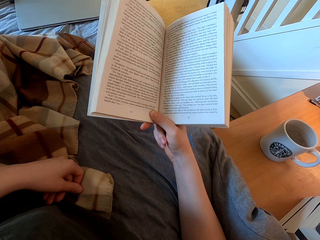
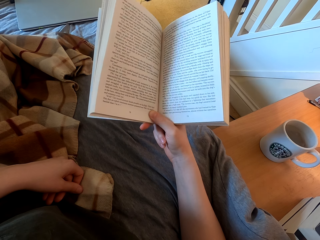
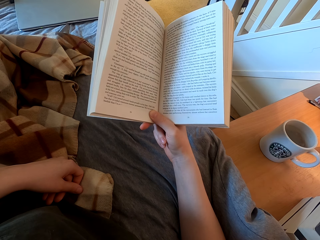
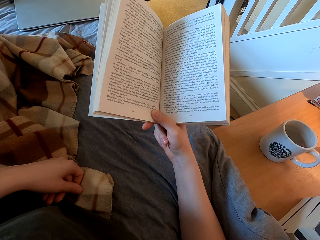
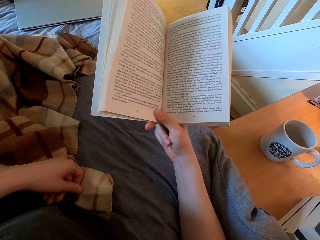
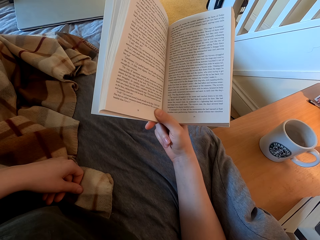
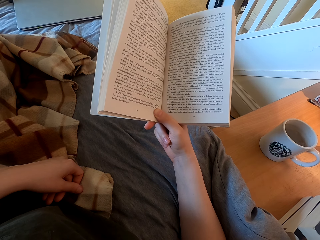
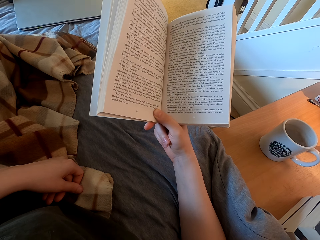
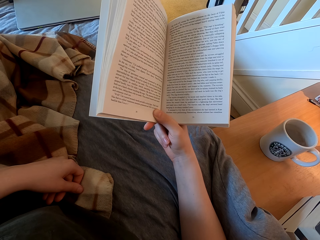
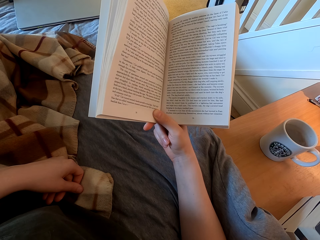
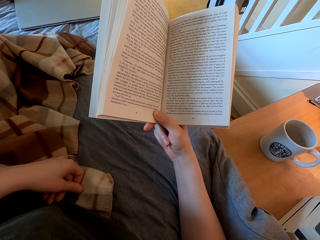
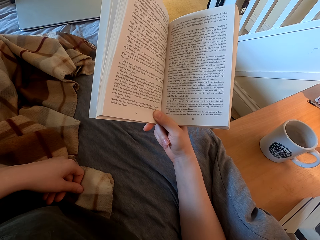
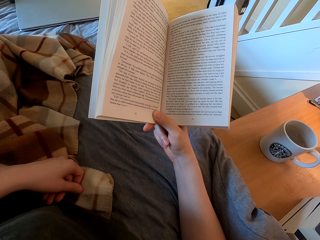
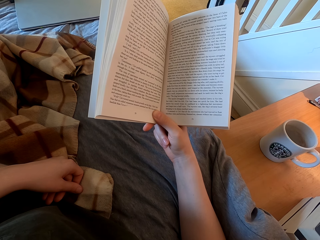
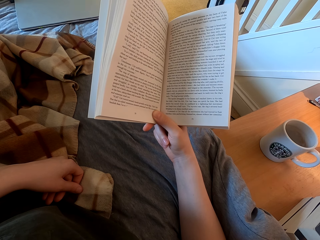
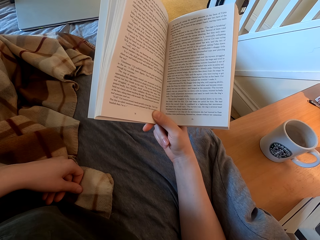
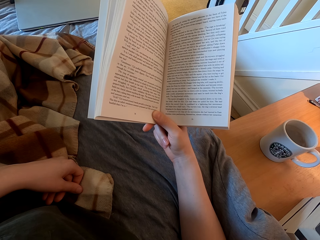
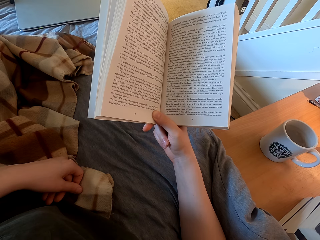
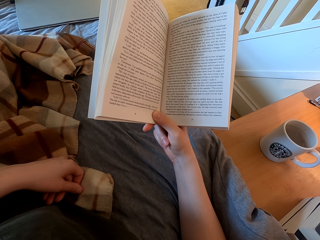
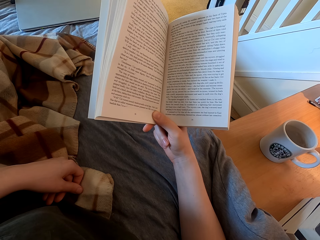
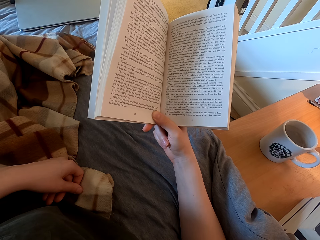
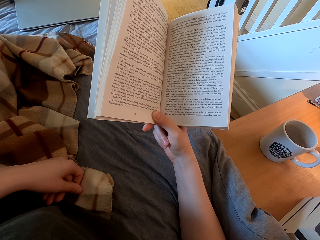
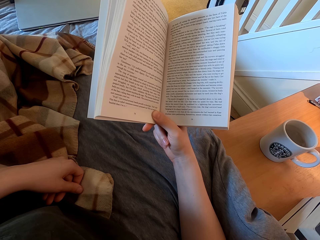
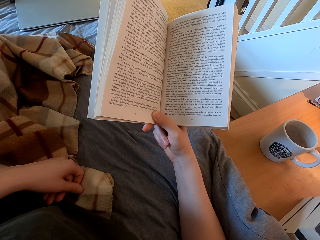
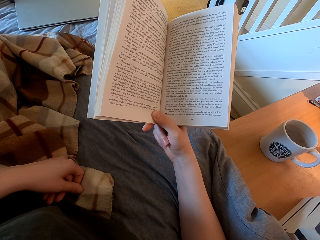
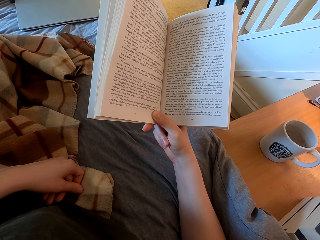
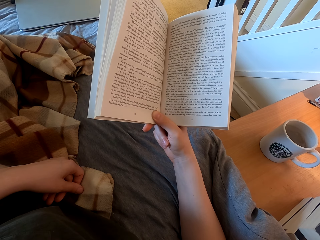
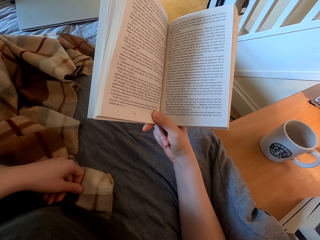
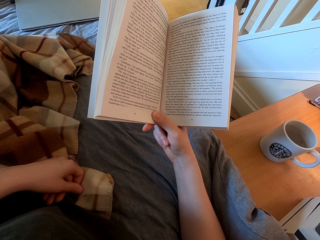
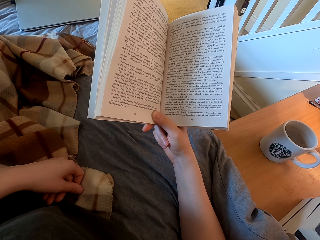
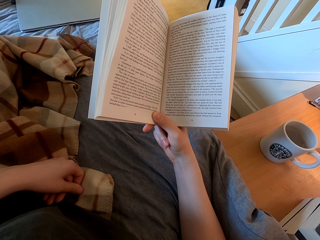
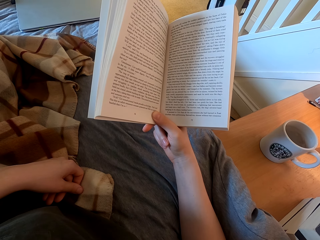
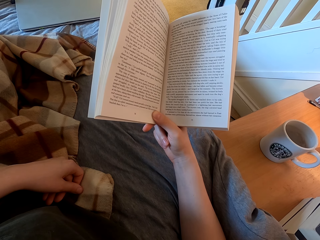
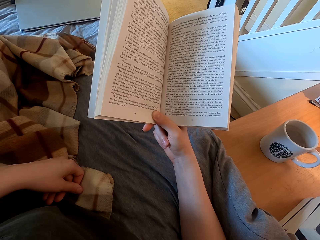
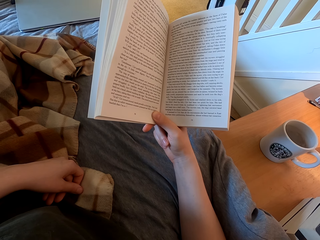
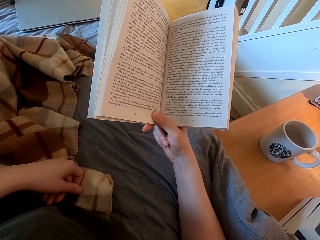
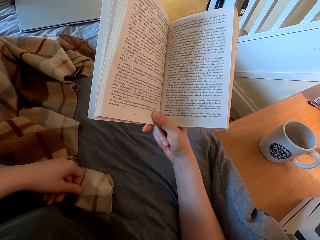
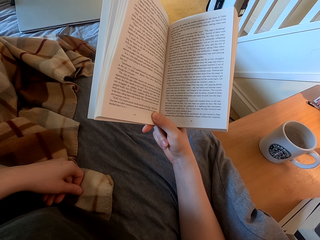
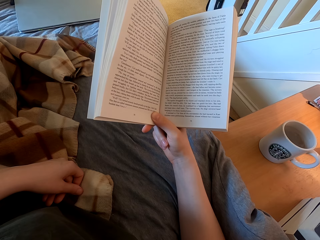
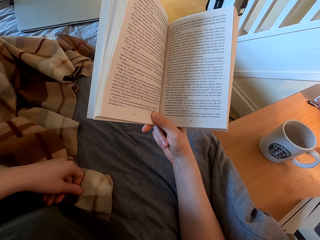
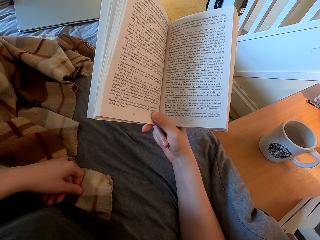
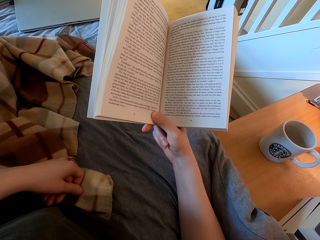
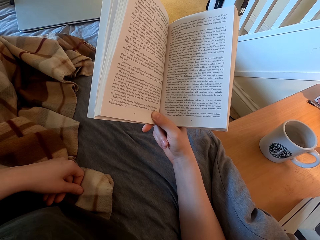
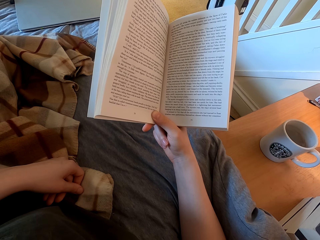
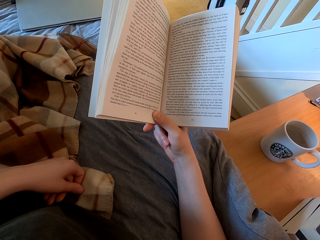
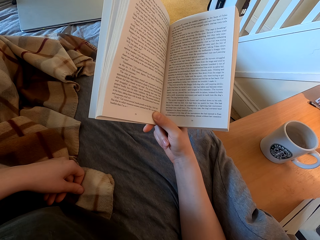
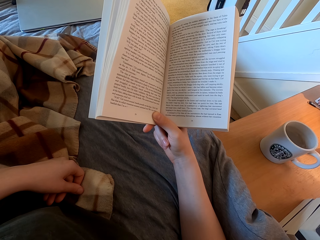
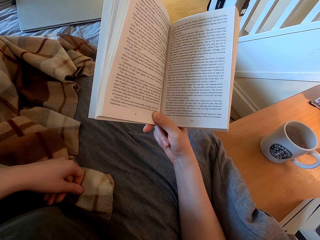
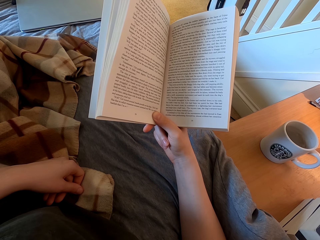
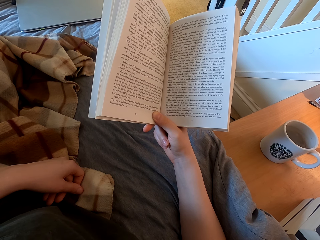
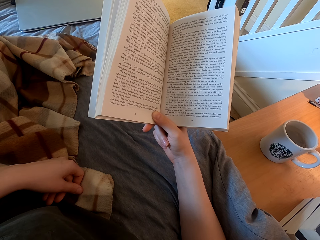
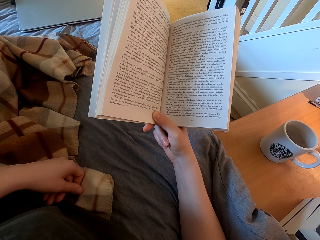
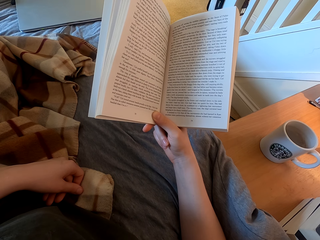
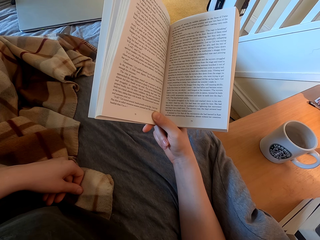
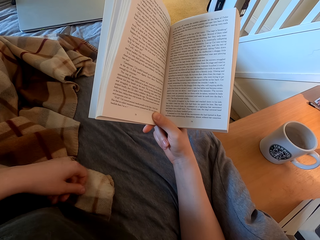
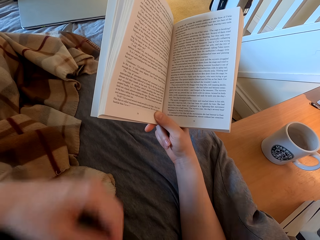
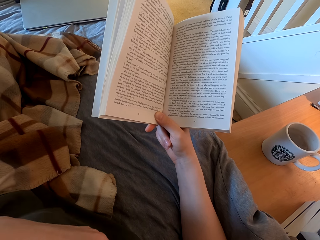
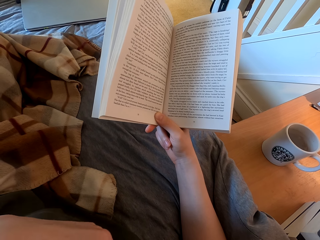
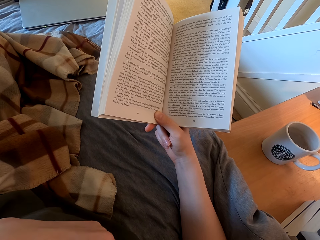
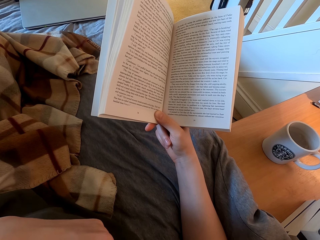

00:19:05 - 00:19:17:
The camera wearer swings the left hand. They touch something.

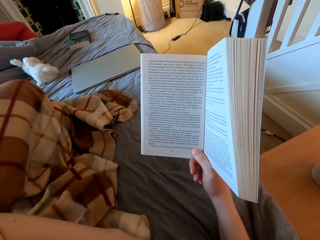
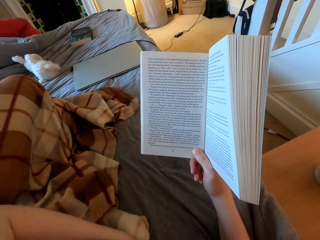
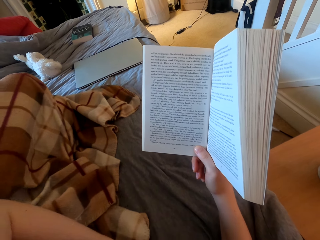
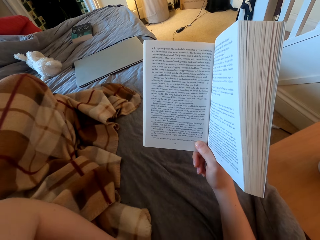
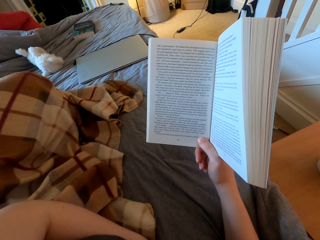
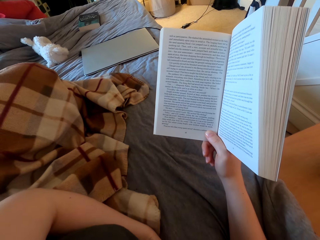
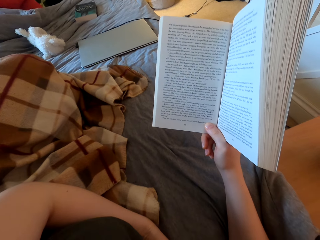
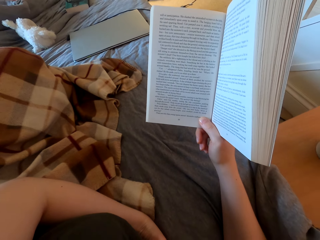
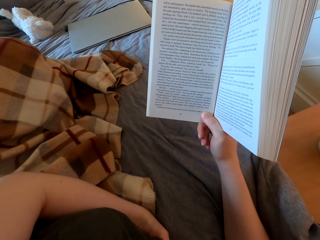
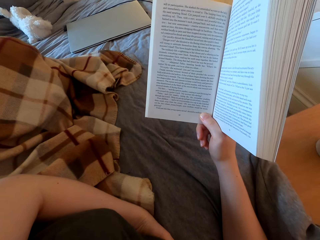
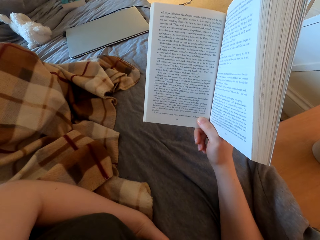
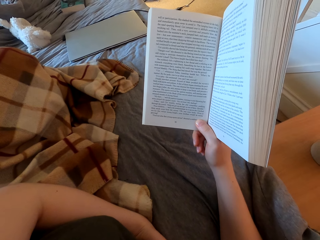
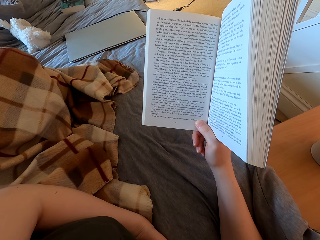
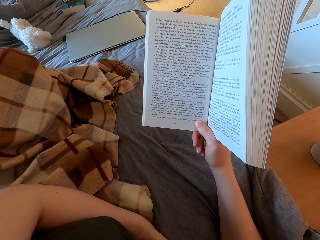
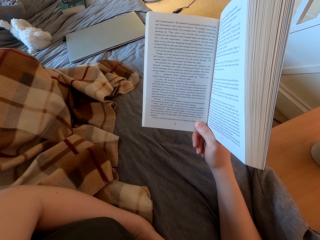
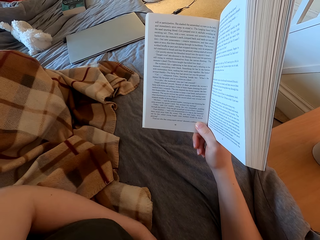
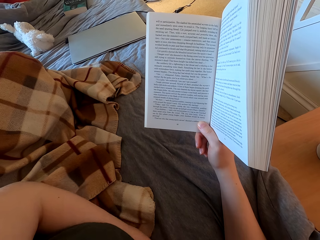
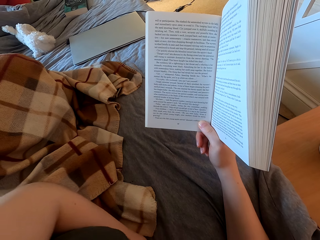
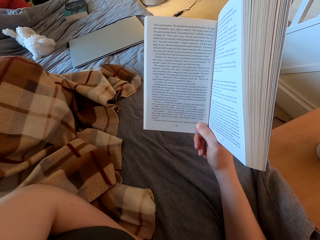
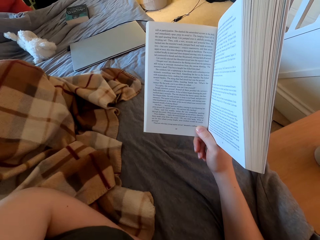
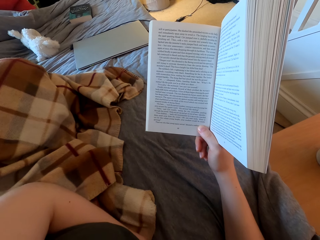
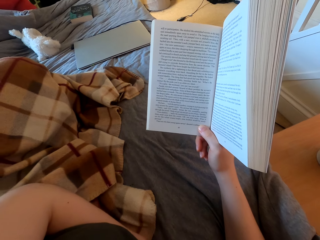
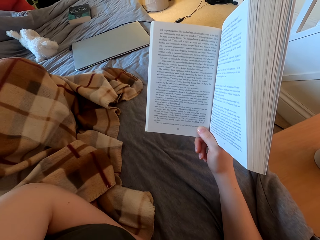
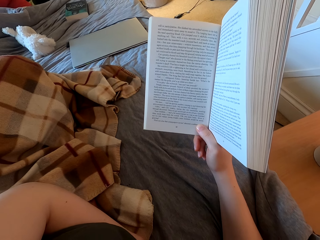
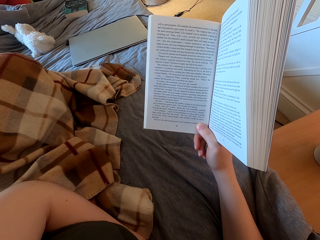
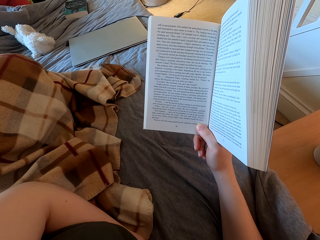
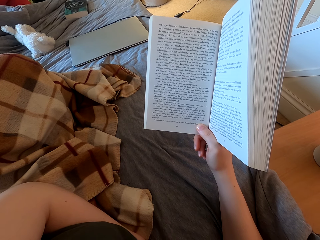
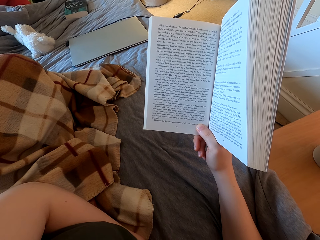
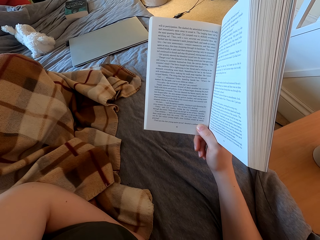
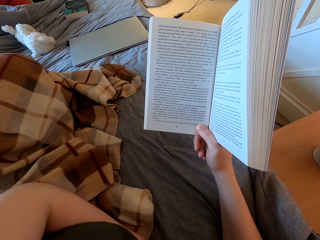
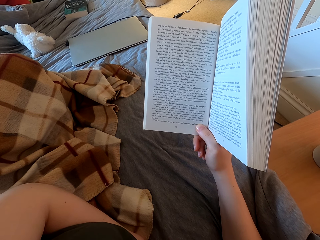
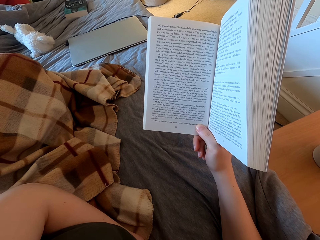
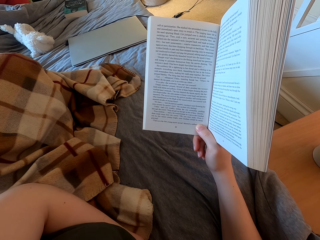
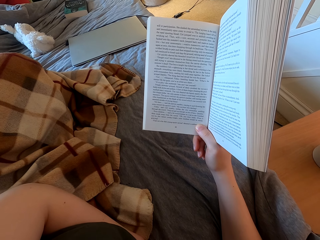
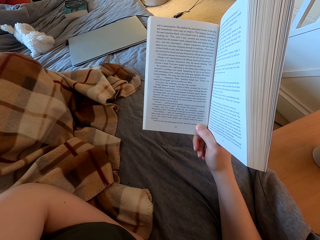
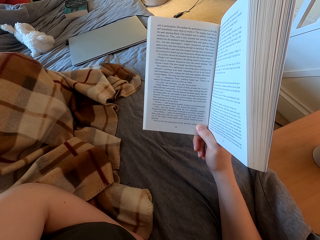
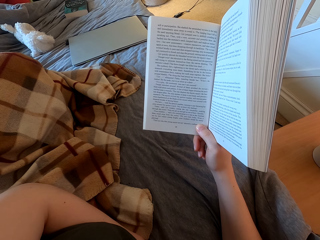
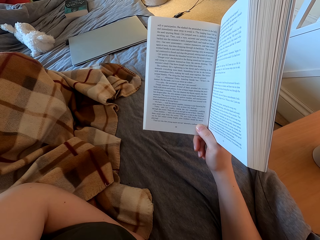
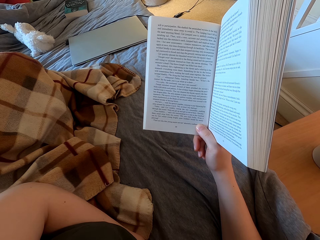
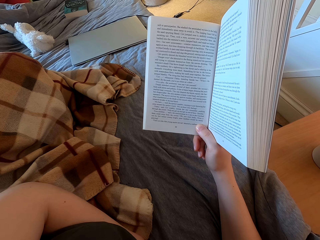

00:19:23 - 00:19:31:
The camera wearer reads the book.

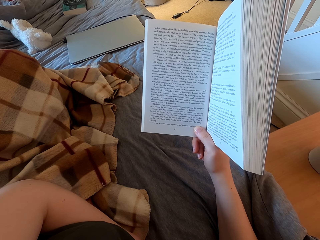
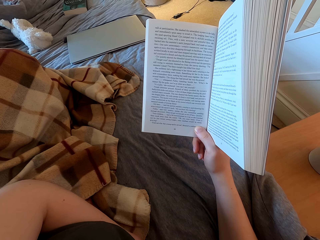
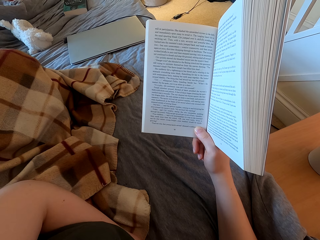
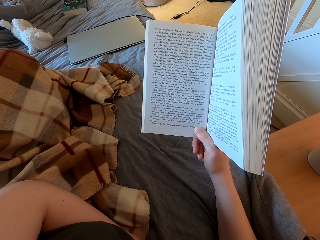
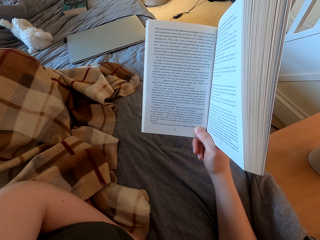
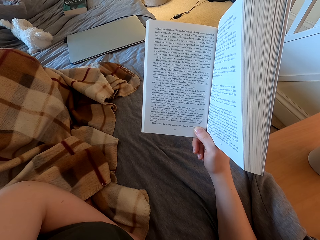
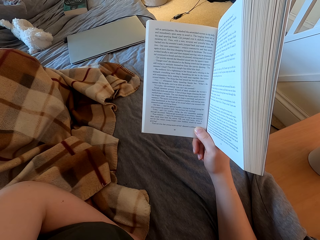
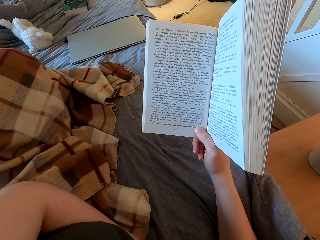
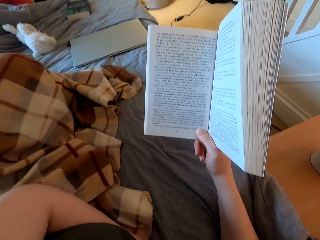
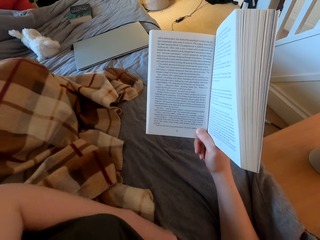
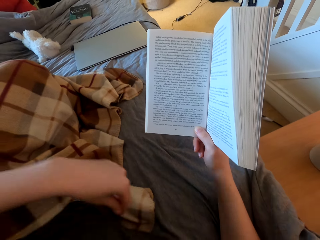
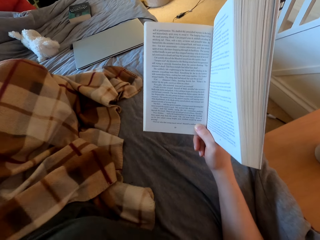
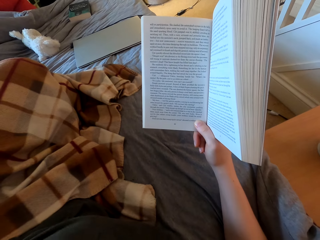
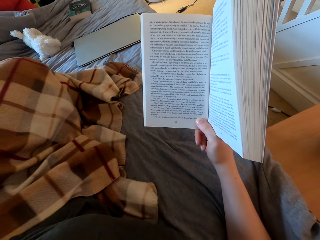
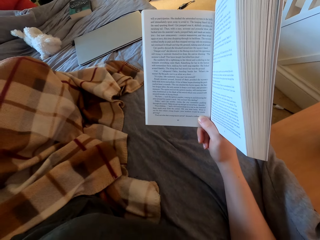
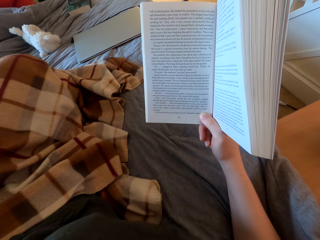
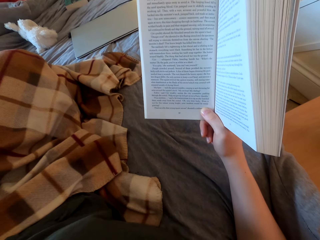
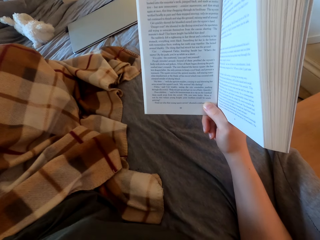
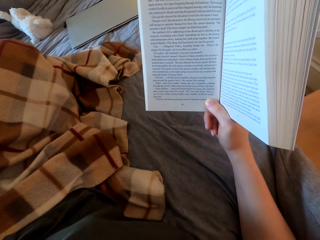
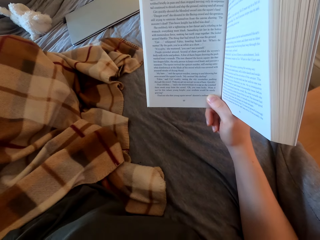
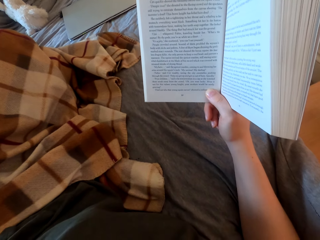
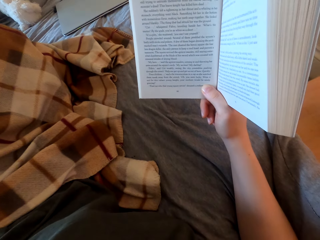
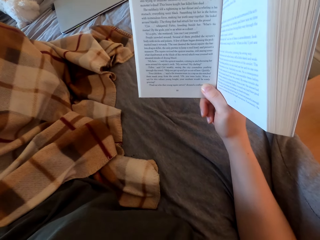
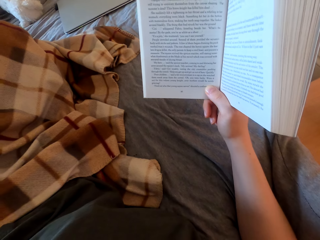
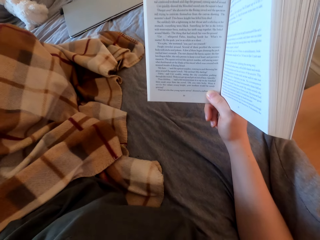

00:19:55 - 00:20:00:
The camera wearer swings the left hand. They touch something. They read the book.
